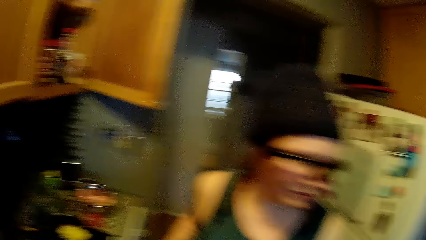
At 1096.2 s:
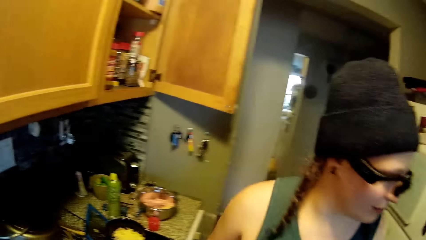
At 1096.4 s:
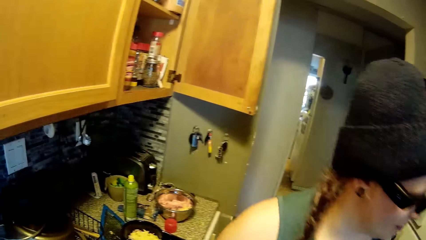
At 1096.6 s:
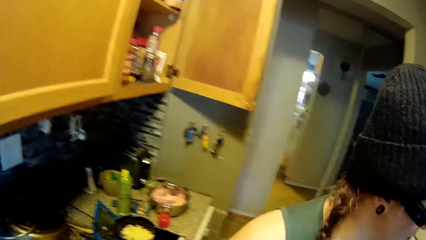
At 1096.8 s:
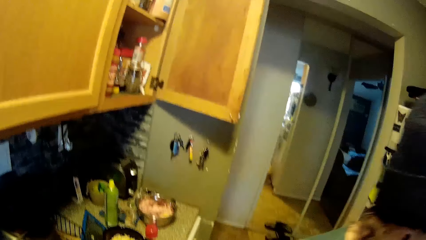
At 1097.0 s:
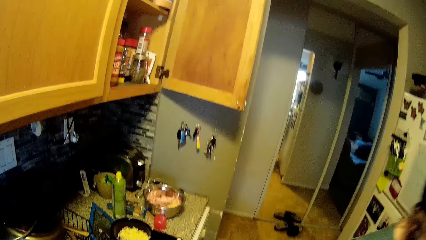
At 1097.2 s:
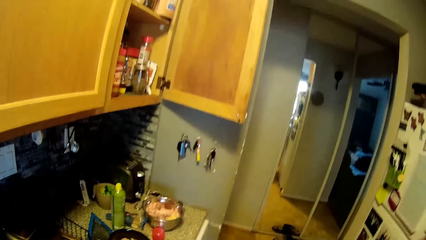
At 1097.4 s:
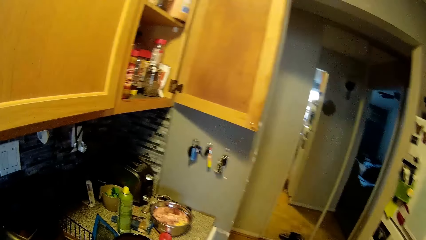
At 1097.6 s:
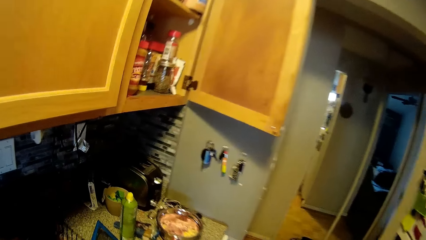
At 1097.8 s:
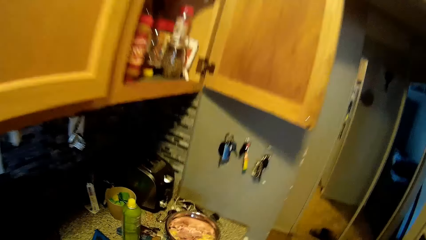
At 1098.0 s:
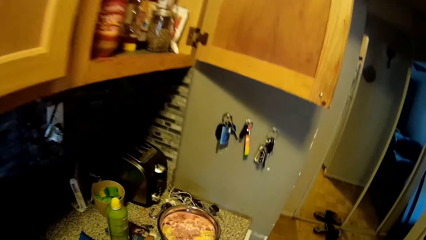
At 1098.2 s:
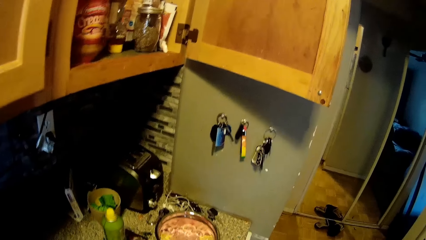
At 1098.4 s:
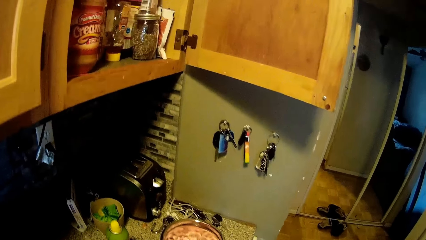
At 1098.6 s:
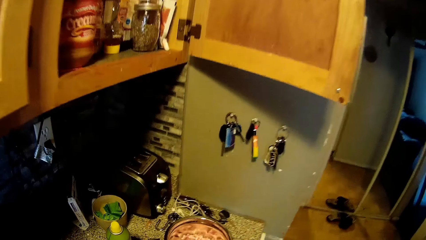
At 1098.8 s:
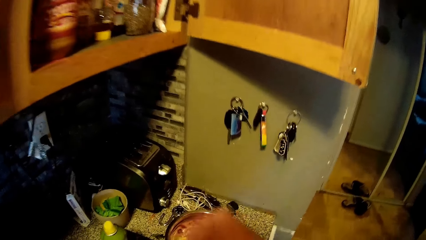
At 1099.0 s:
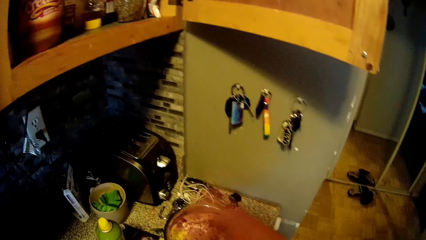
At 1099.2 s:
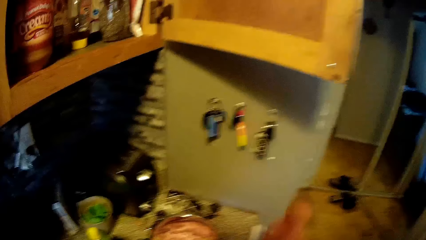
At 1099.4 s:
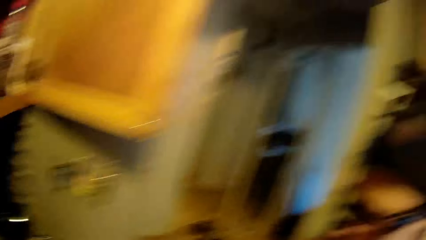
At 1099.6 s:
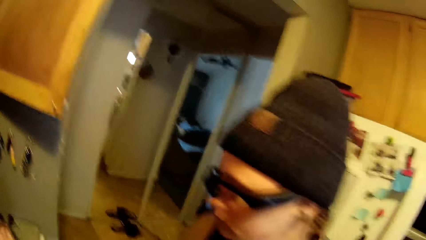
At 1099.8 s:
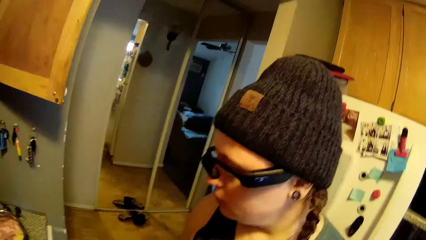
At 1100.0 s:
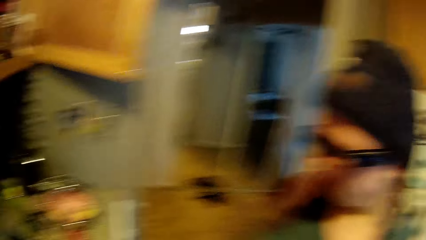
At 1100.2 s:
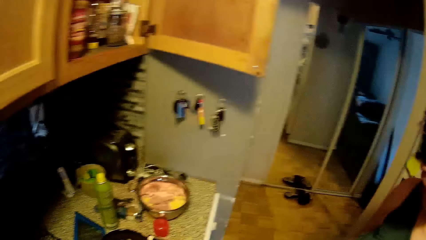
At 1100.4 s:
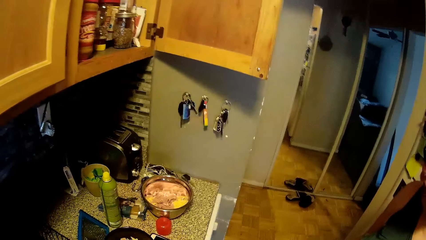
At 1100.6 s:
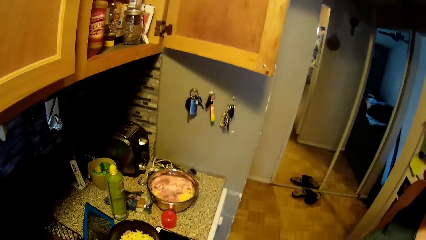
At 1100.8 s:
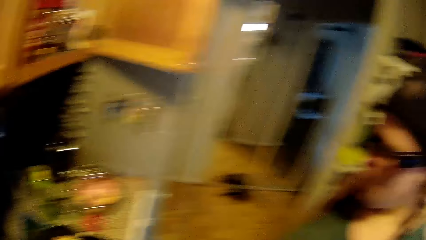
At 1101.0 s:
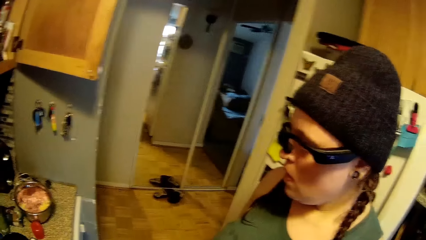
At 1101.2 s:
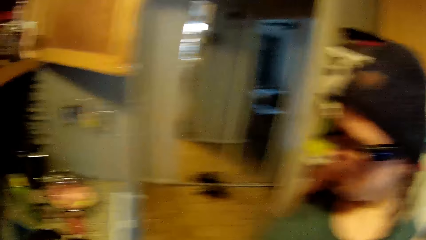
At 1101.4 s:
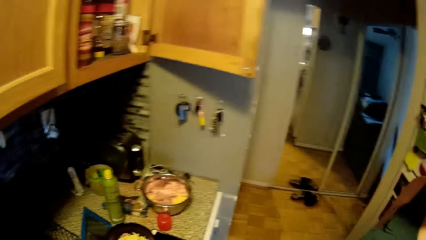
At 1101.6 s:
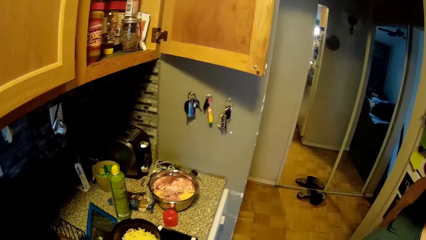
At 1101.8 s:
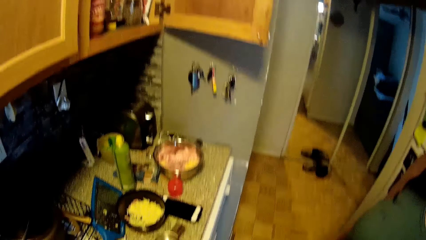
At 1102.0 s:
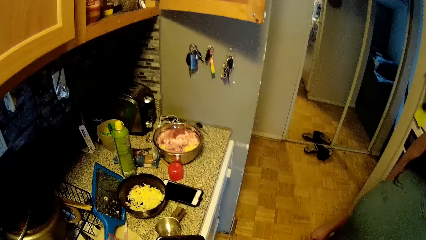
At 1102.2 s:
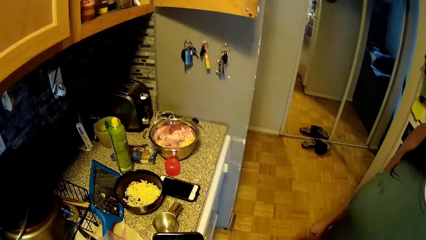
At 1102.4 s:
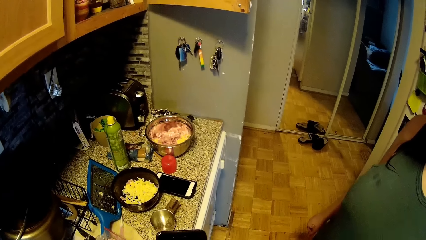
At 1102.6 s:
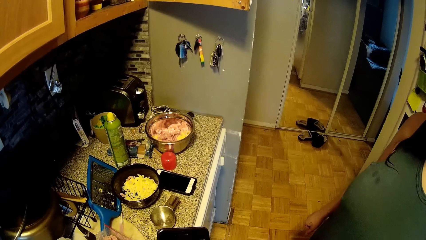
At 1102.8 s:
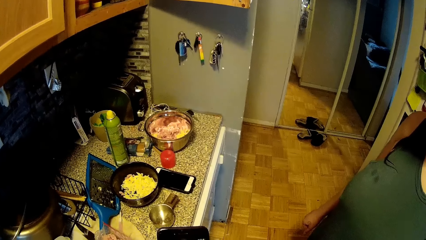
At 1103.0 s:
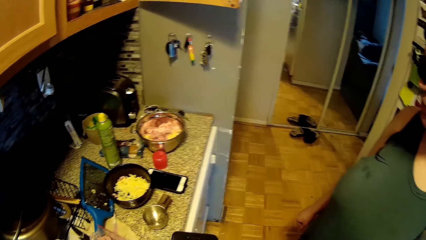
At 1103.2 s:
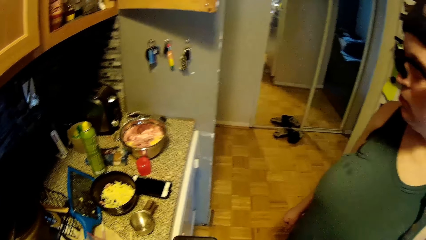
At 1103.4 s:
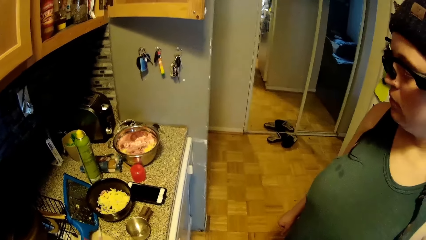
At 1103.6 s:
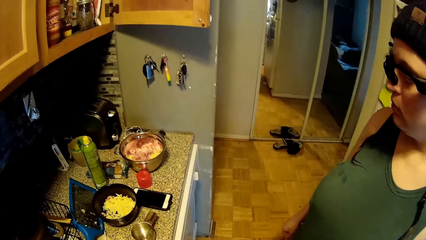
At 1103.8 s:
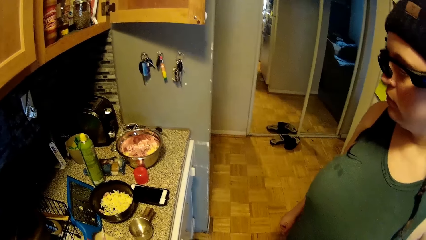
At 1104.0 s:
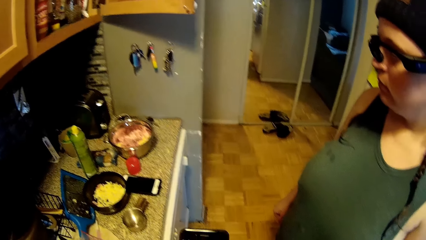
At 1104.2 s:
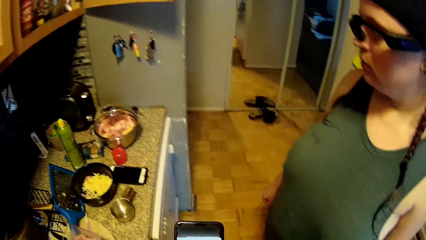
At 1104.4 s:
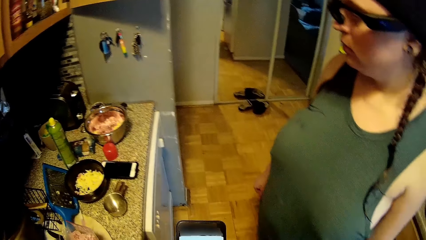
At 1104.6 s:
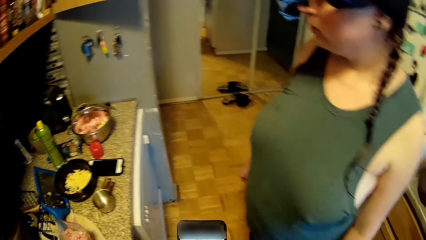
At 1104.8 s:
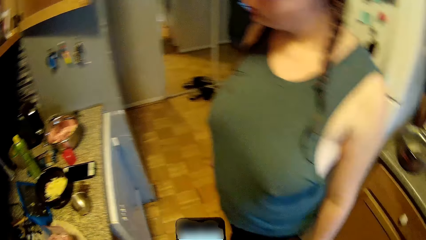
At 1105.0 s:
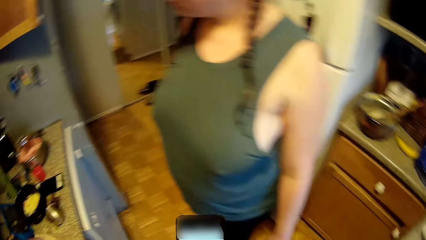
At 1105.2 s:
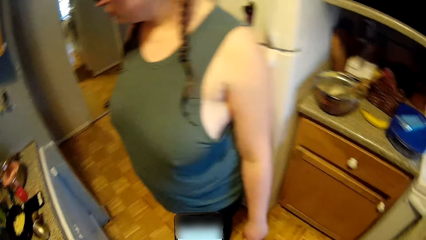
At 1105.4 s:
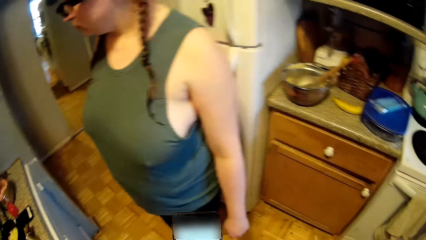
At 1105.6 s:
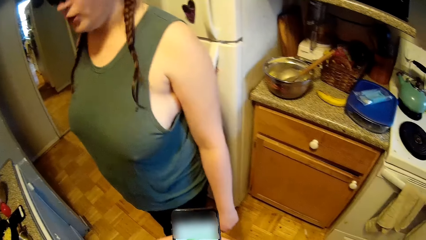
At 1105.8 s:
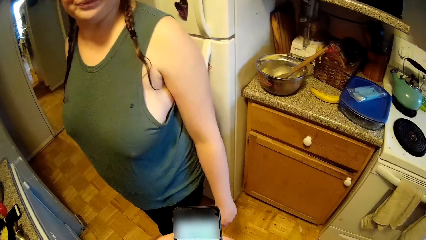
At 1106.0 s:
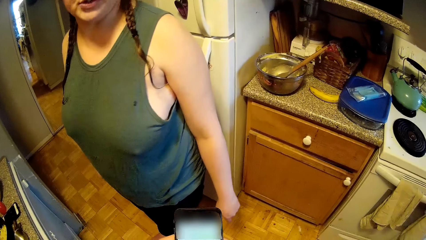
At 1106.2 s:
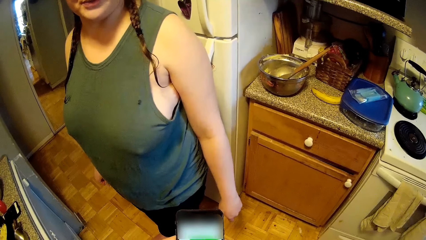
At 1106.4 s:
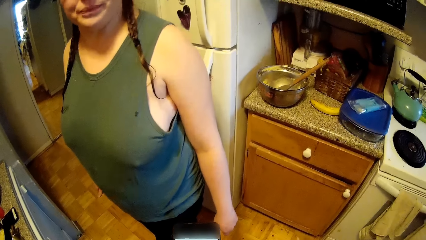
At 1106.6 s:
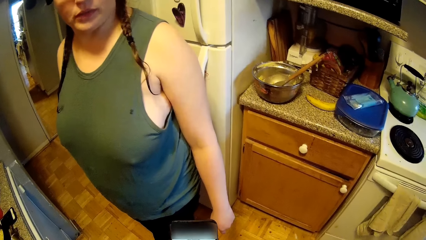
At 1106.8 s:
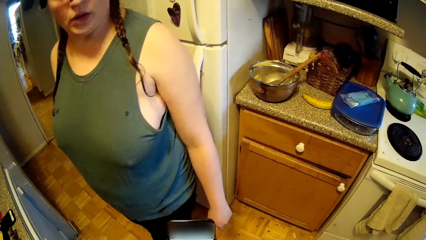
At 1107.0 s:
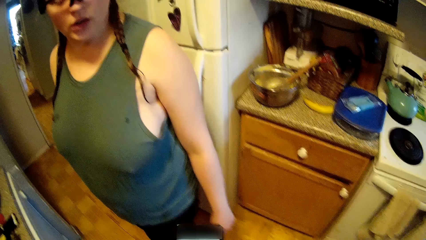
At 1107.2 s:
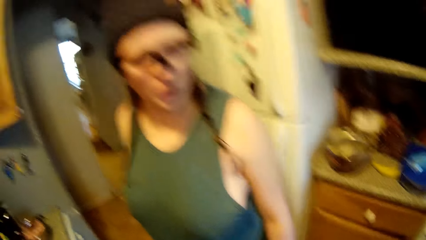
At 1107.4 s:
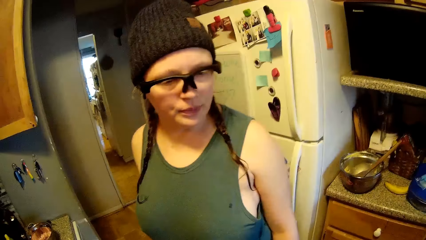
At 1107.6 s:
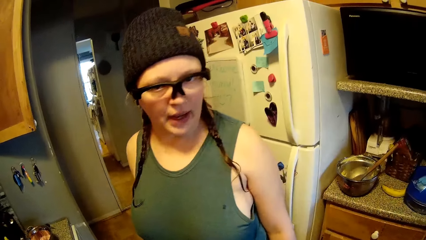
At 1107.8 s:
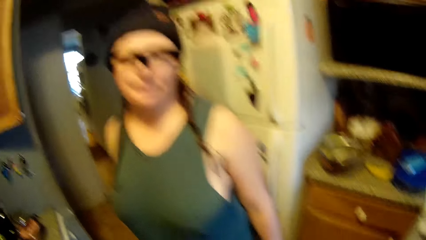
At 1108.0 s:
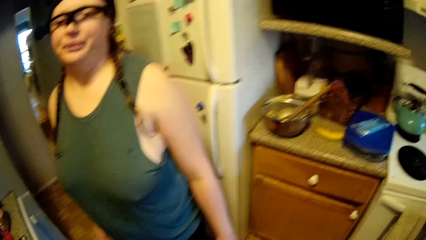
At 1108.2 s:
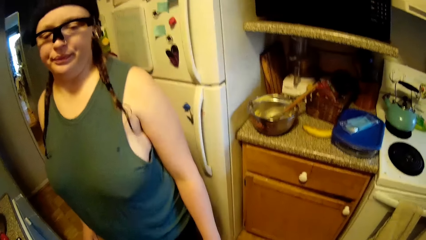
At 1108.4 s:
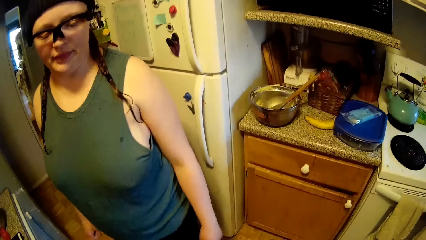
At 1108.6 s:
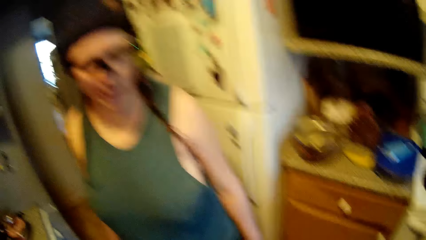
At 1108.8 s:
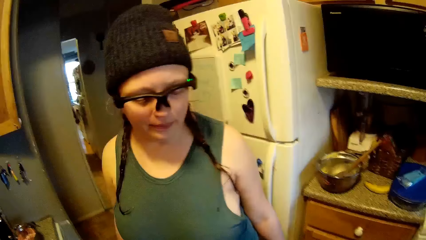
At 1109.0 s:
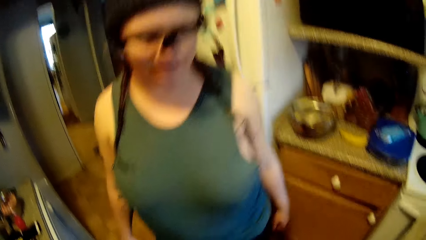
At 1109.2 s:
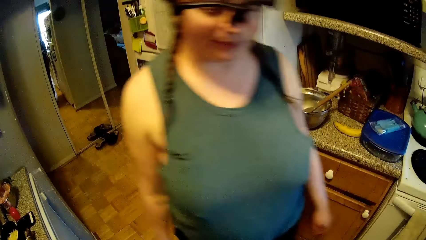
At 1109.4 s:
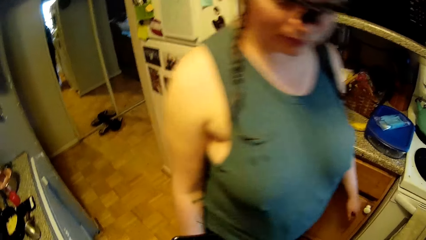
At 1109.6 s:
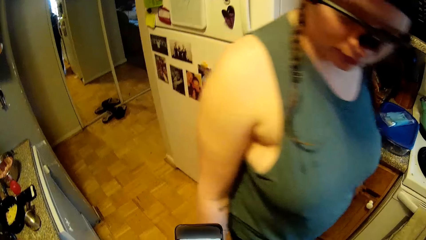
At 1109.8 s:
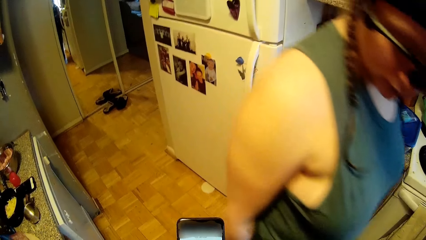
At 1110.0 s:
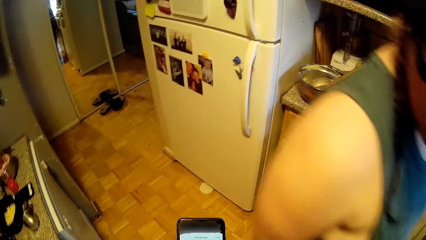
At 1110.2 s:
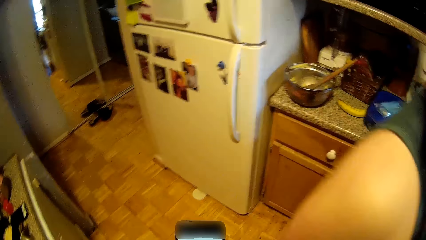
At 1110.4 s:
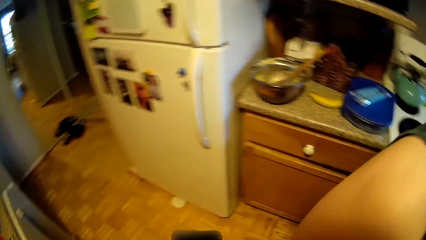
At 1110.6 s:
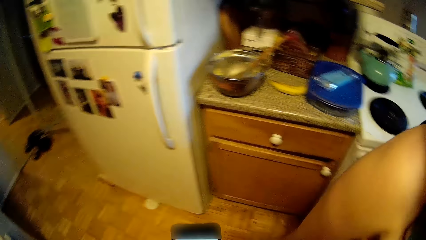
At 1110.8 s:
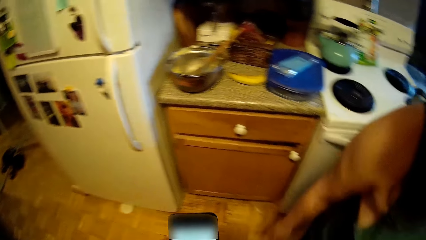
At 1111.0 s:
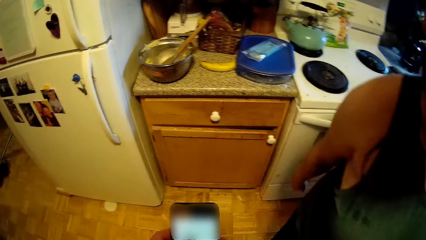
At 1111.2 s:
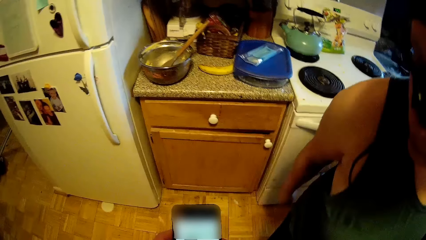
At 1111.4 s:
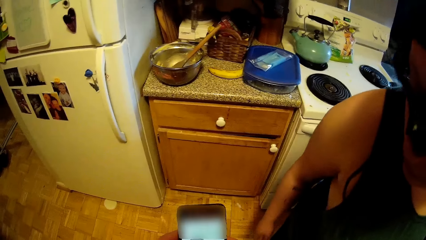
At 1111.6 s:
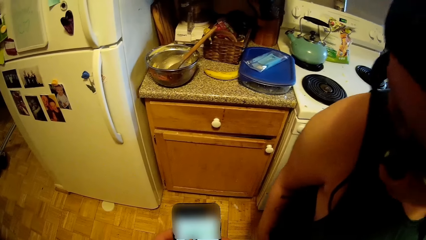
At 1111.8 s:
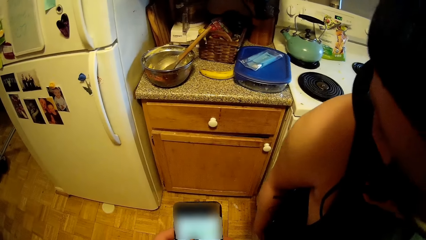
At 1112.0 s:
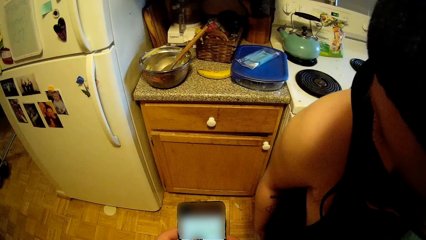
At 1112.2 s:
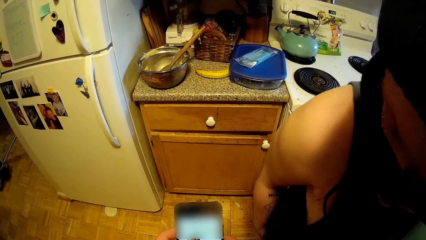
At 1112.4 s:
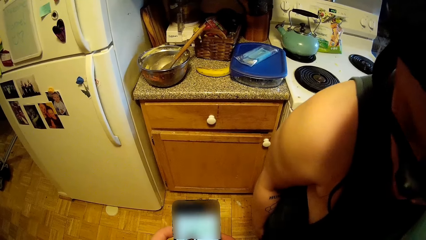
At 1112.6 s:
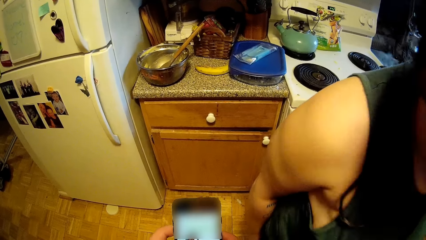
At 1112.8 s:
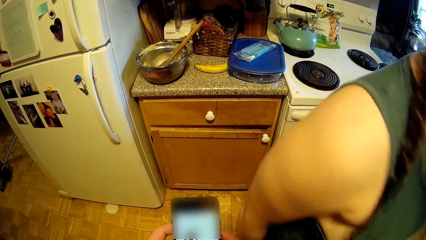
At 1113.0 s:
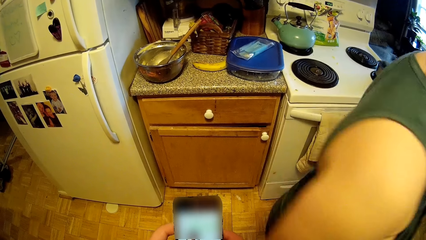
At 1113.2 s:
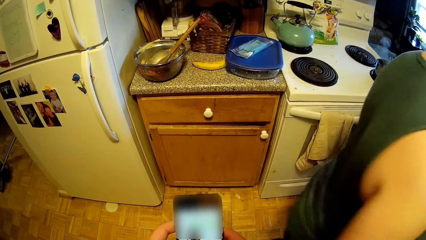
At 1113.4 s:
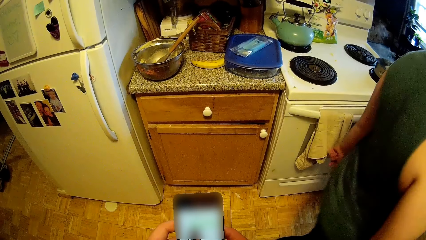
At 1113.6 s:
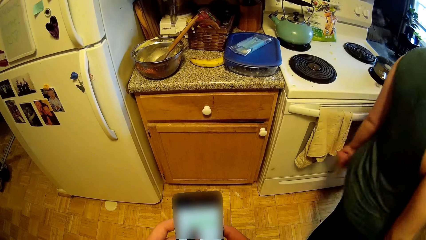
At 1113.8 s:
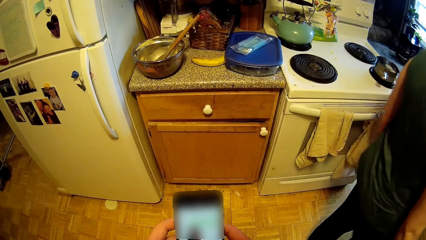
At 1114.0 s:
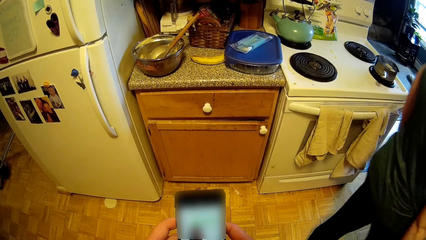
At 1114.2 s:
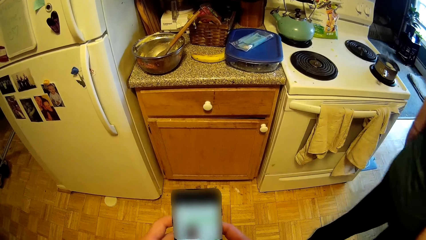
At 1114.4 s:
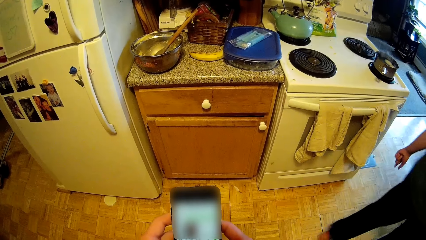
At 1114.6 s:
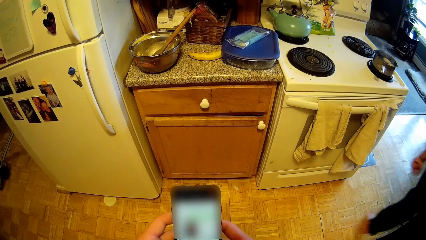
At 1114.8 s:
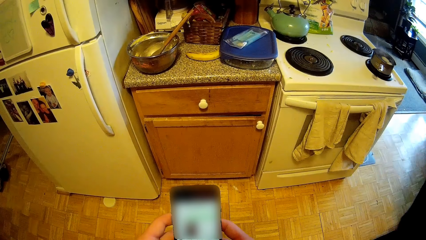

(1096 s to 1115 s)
The camera wearer looks around the table. He operates a phone with his hands. A woman looks around the table. The woman looks around the table again. The camera wearer uses the phone. He converses with the woman. The woman walks around the kitchen. The camera wearer uses the phone. The woman looks at the phone. The camera wearer uses the phone. The woman walks around the kitchen.
